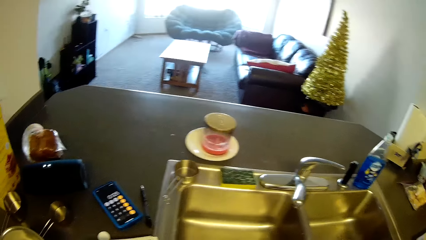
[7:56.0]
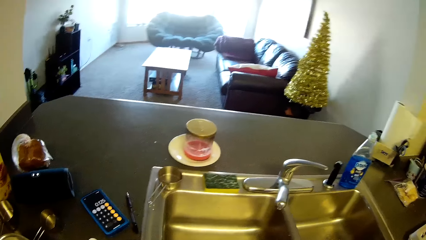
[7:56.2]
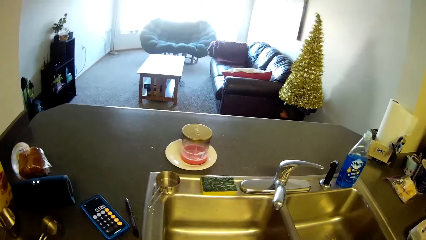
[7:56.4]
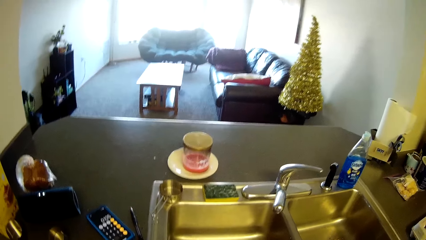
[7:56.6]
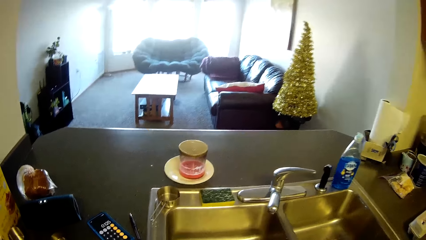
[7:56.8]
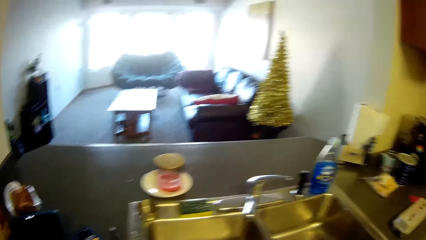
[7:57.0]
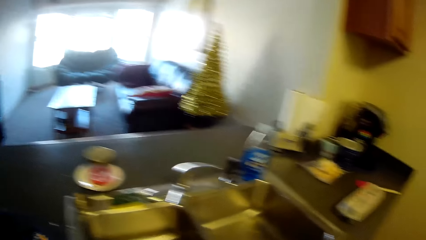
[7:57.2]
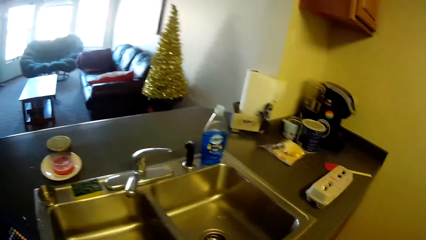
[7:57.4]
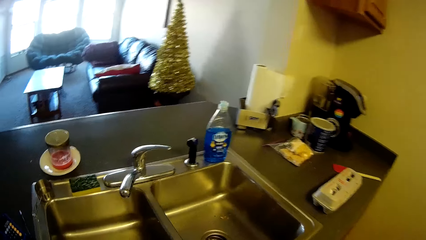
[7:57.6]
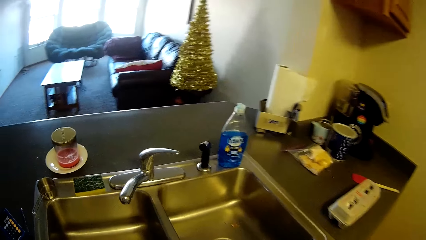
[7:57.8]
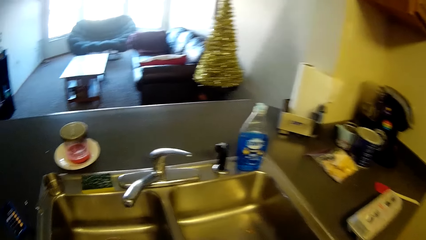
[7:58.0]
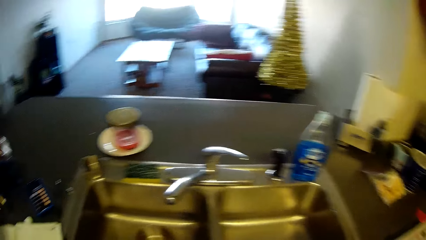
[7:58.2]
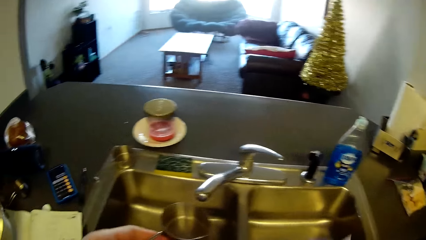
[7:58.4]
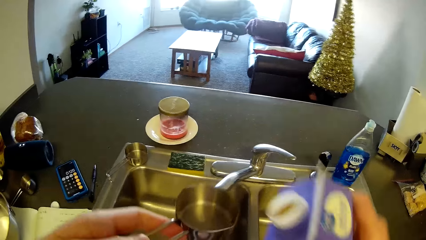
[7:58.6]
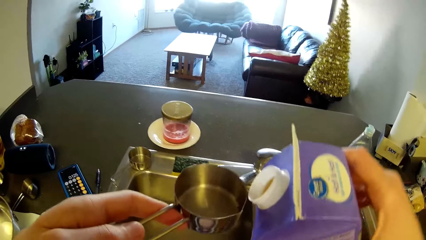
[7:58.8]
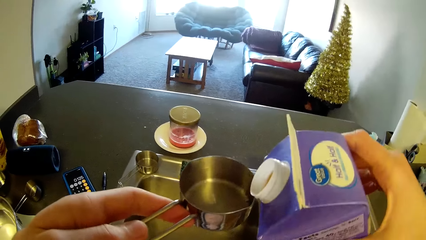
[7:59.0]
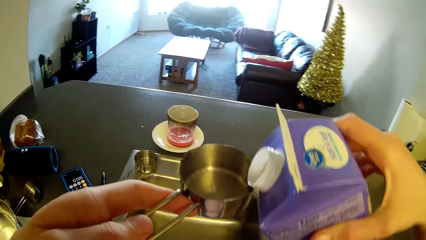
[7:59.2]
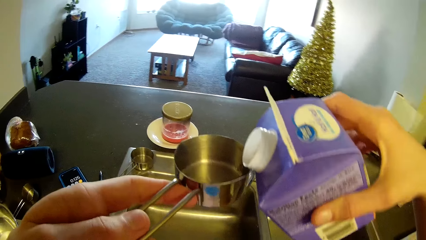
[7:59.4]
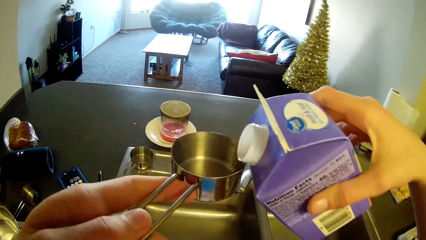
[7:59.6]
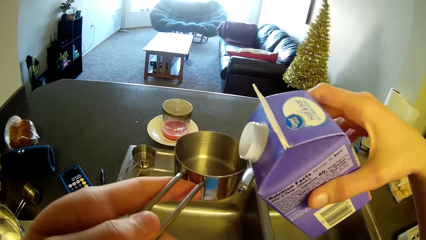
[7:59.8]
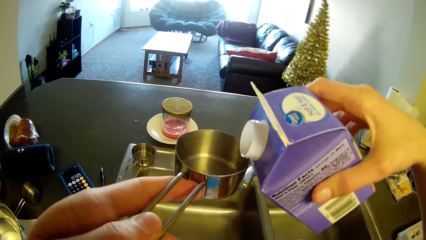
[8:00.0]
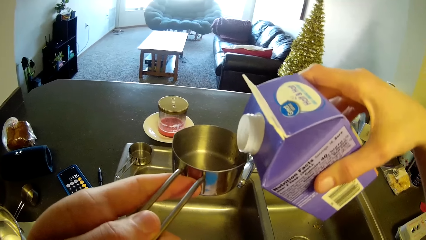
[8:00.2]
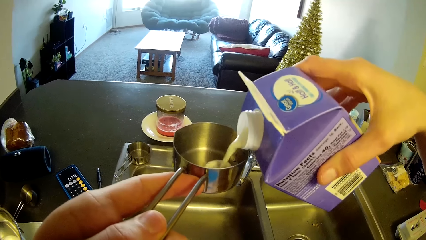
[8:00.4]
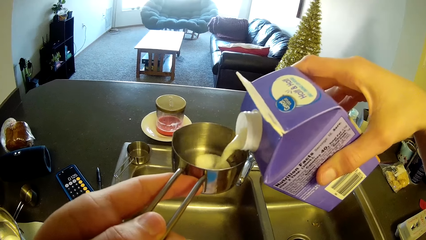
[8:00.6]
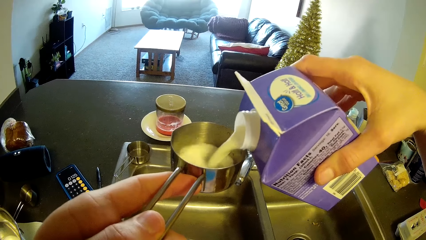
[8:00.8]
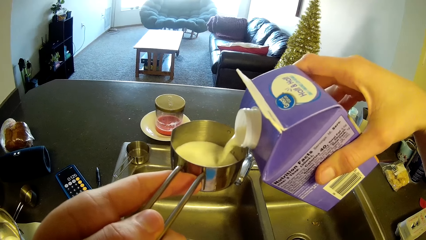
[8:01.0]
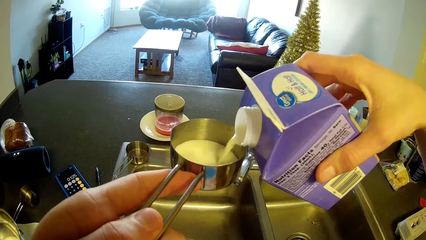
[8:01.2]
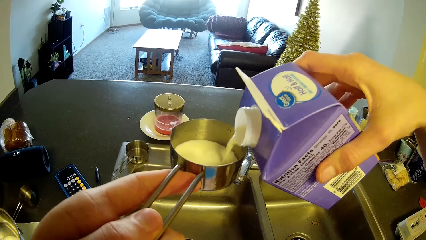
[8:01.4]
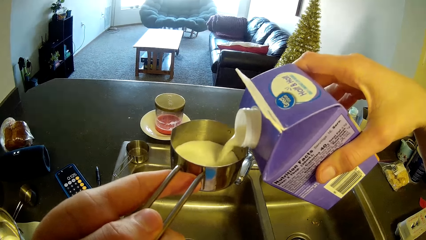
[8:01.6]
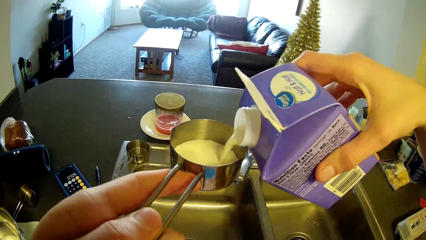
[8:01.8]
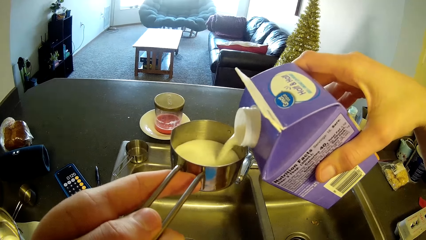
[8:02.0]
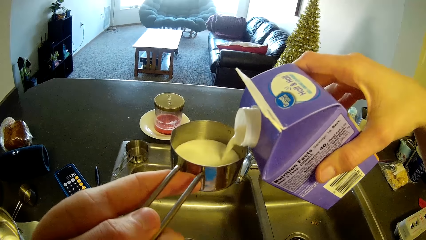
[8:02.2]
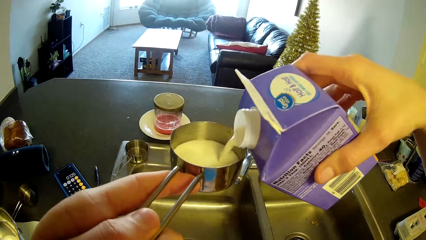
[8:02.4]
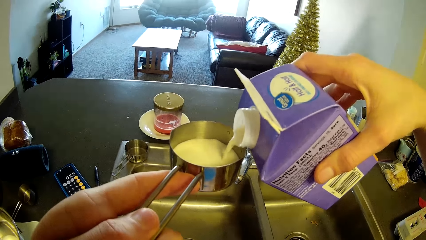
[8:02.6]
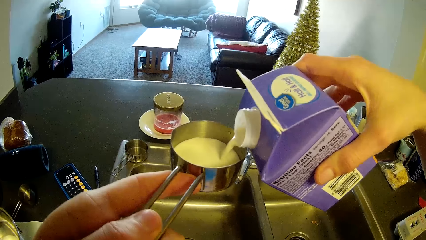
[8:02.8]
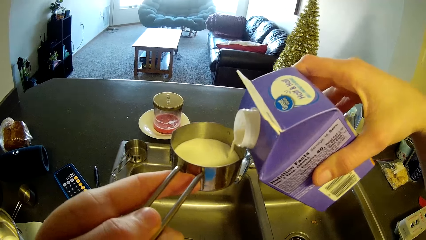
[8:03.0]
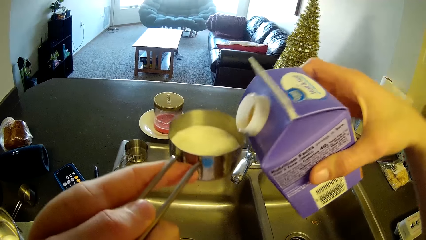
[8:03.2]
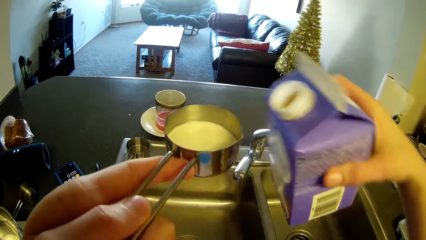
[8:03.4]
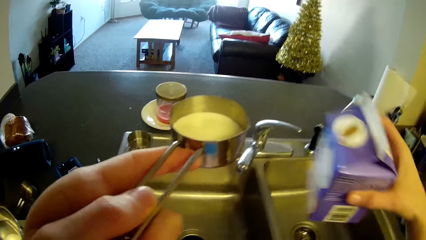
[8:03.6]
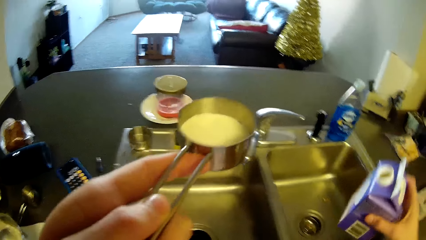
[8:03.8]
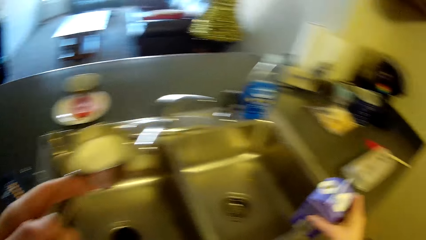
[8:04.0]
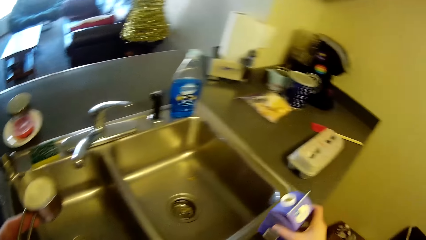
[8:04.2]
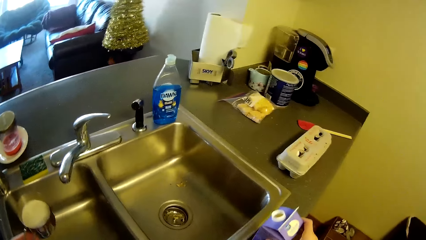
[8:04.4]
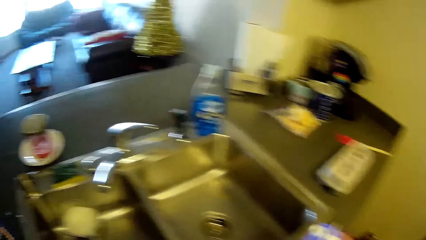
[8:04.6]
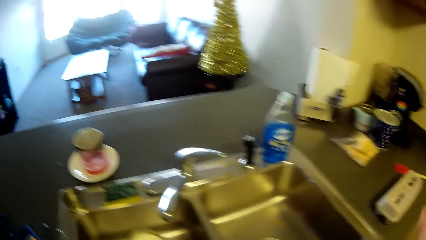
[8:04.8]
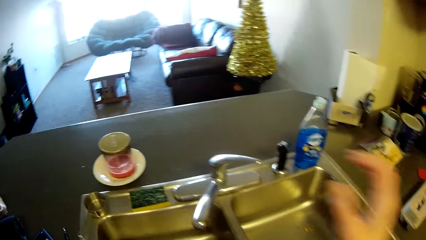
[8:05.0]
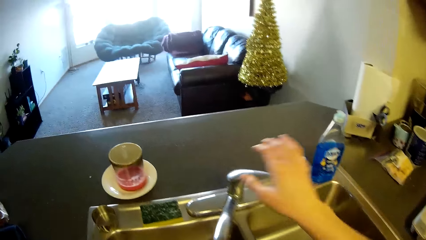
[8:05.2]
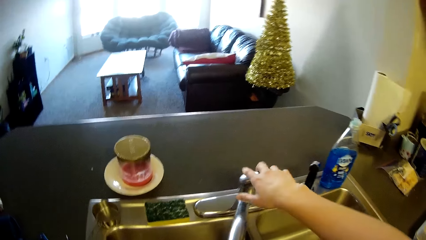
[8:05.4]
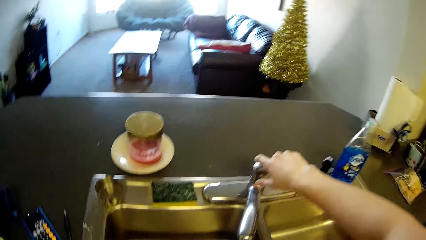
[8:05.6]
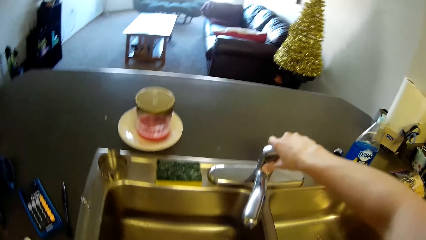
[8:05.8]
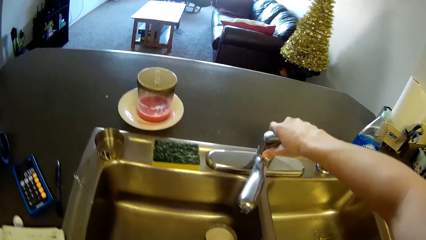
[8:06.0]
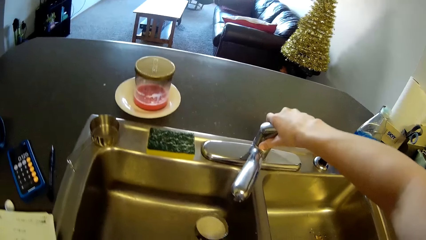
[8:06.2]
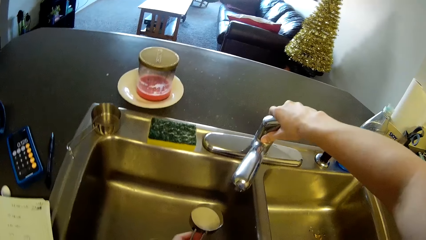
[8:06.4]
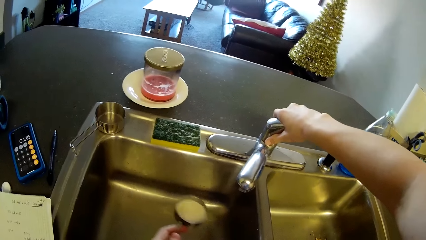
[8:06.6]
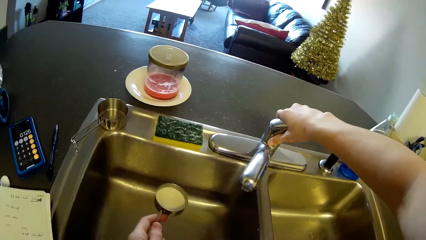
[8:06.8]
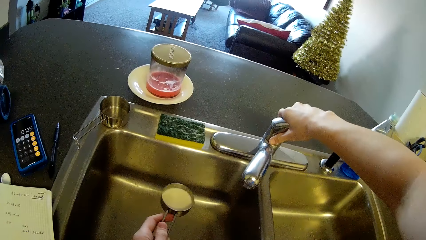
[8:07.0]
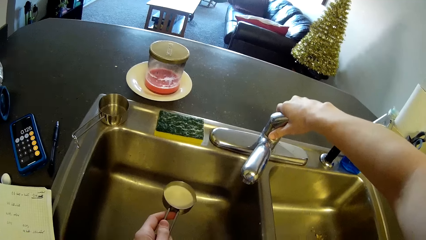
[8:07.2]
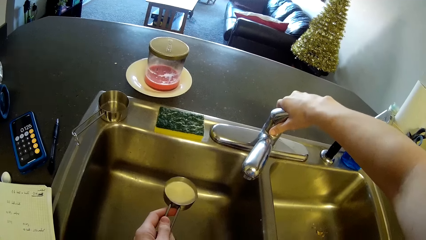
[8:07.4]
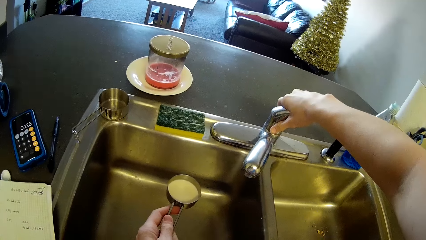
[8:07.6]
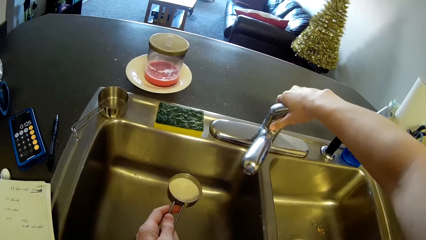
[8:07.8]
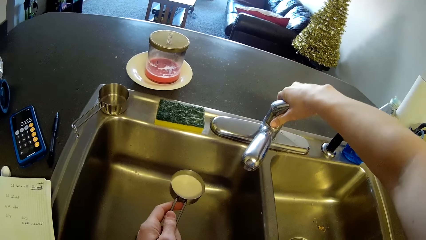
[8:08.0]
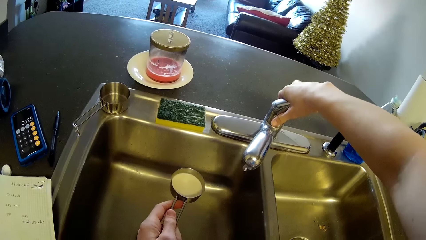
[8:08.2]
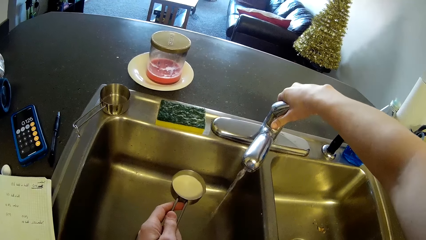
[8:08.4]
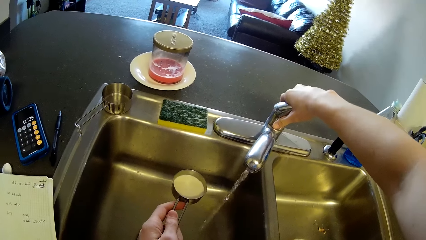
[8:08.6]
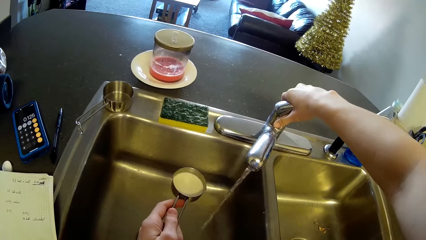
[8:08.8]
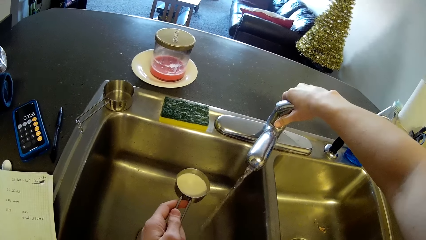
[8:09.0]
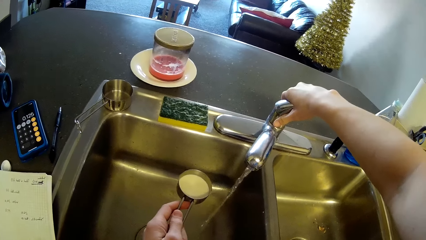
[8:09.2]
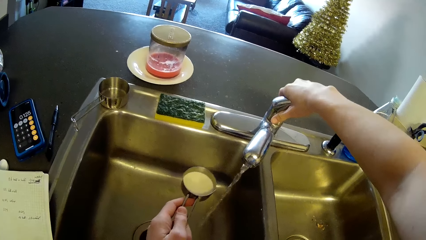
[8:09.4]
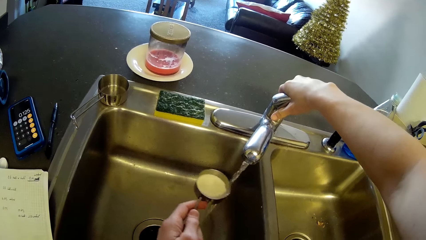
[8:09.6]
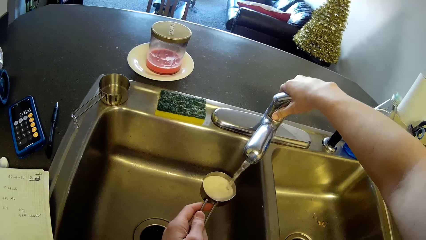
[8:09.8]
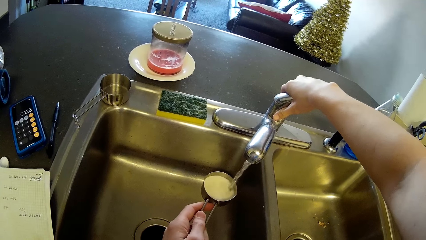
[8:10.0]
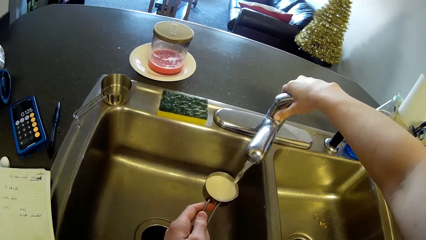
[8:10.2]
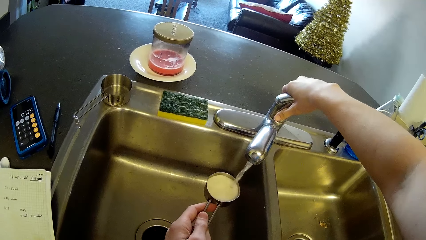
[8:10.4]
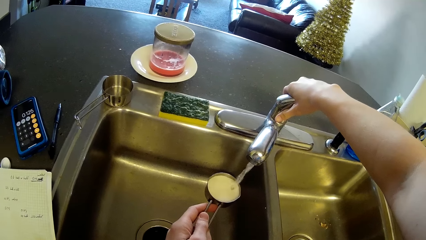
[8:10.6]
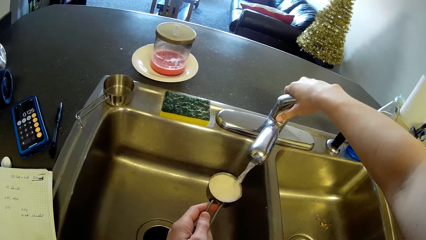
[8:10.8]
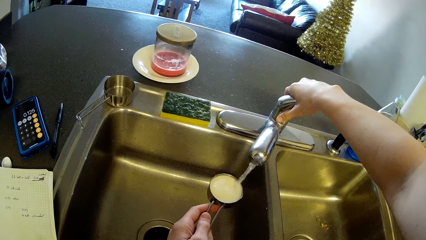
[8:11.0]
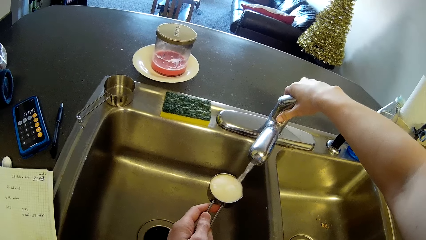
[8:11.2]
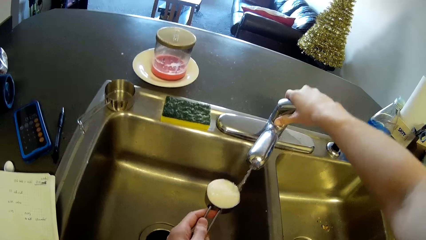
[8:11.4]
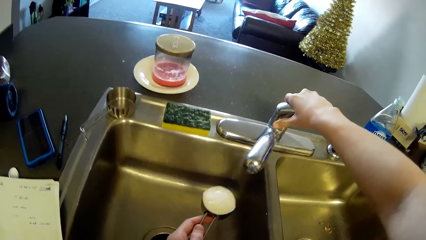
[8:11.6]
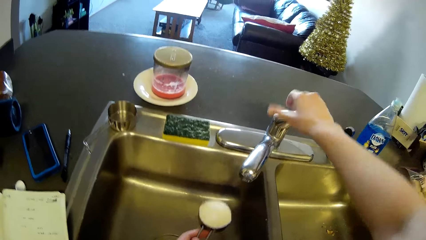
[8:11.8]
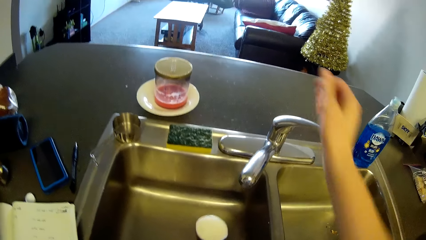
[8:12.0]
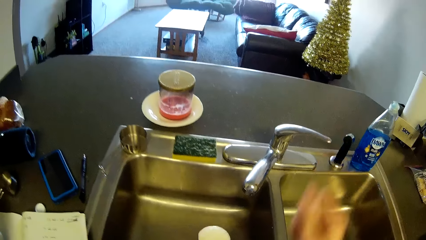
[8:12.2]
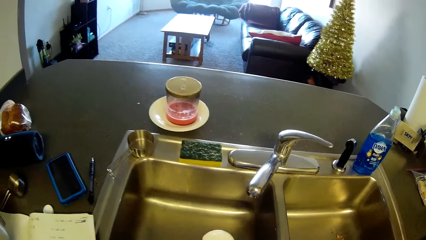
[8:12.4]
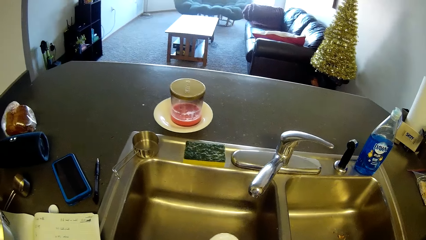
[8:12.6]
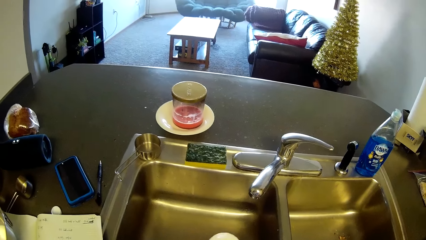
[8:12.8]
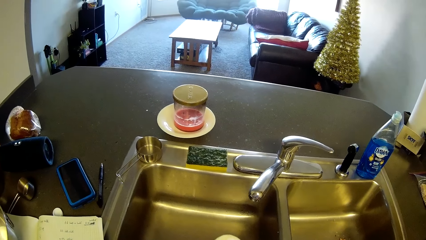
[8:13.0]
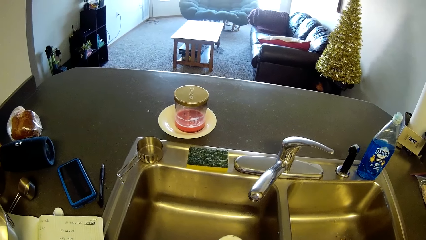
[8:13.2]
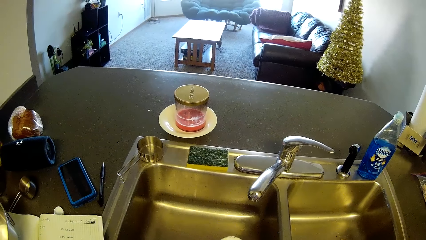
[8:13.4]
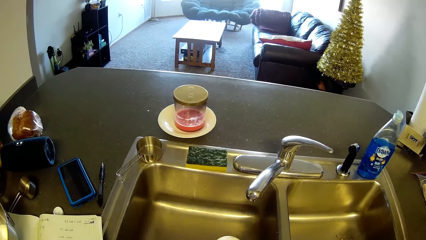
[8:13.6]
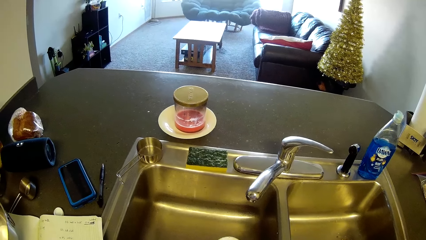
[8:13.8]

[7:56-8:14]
The camera wearer looks around the room. They raise the stainless measuring cup together with the carton of milk. They hold the milk packet. They pour milk into the stainless measuring cup. They drop the carton of milk on the slab. They hold the tap. They turn on the tap. They fetch water into the stainless measuring cup. They turn off the tap.
